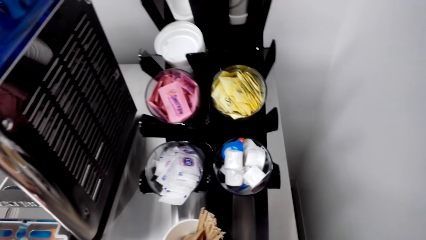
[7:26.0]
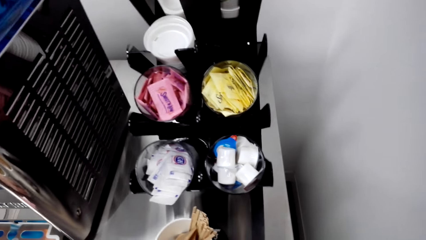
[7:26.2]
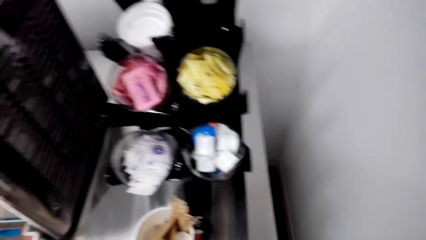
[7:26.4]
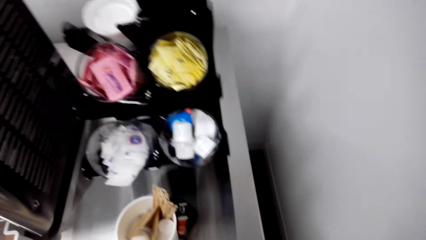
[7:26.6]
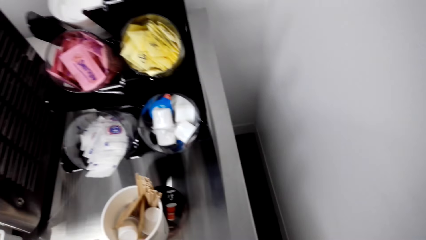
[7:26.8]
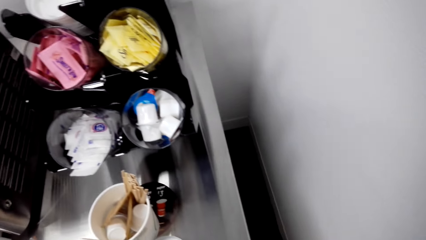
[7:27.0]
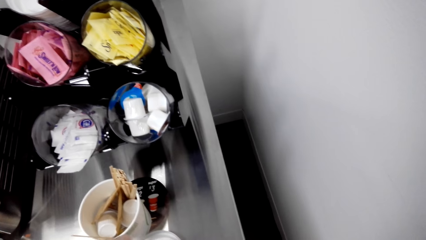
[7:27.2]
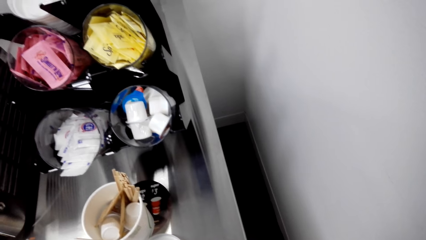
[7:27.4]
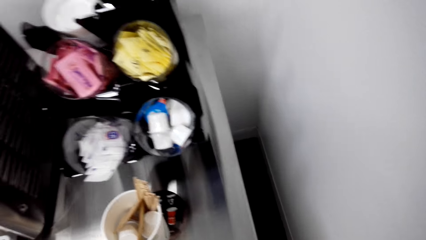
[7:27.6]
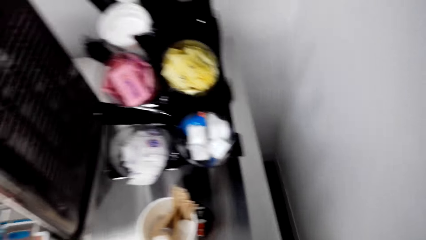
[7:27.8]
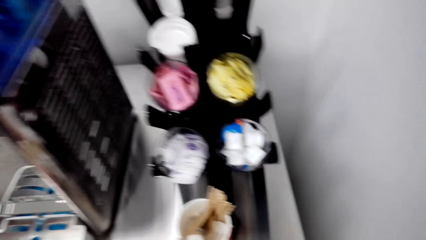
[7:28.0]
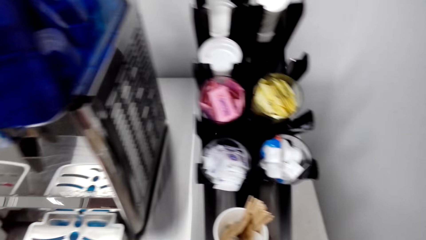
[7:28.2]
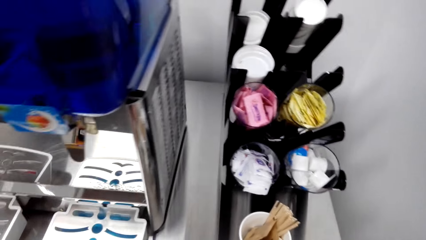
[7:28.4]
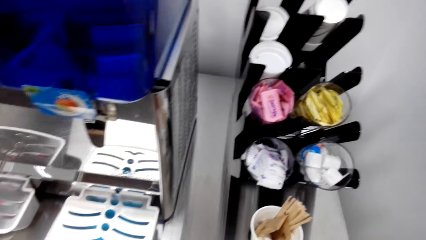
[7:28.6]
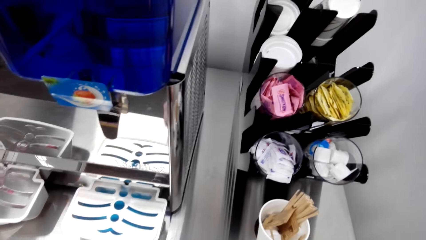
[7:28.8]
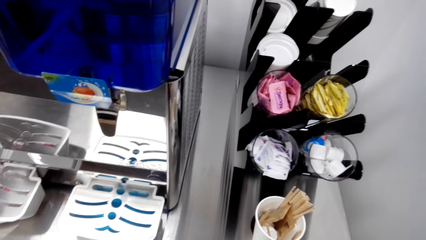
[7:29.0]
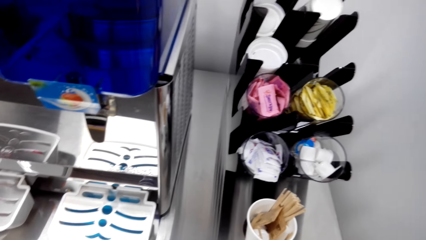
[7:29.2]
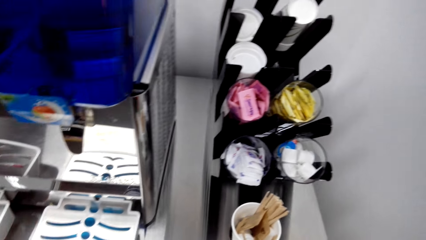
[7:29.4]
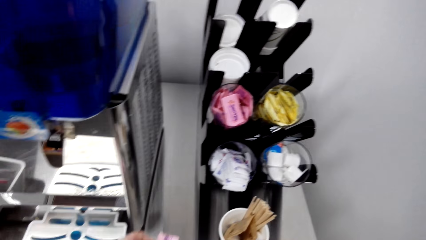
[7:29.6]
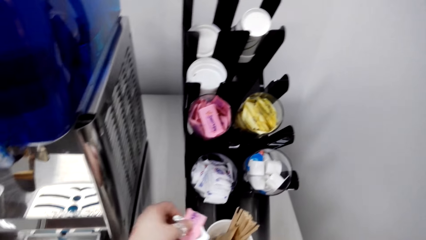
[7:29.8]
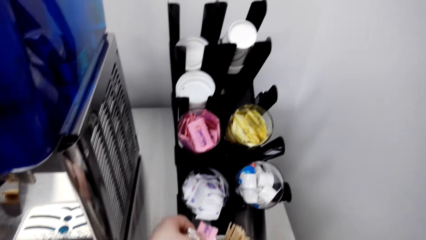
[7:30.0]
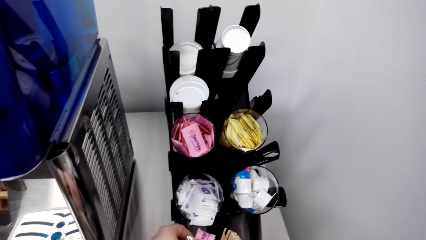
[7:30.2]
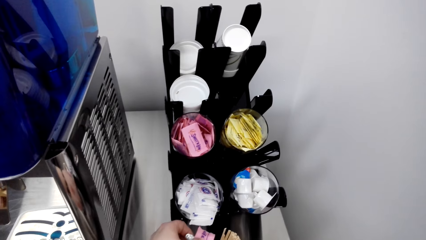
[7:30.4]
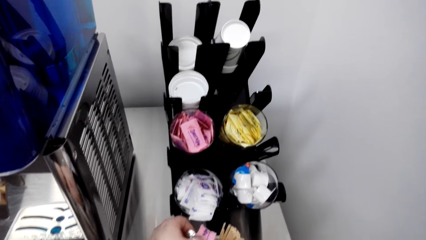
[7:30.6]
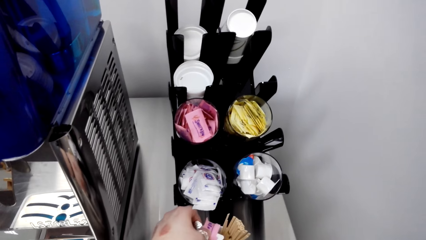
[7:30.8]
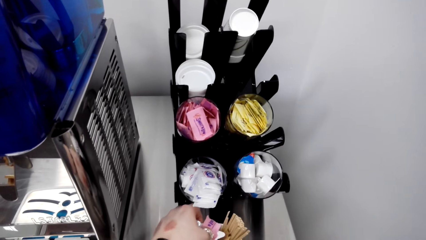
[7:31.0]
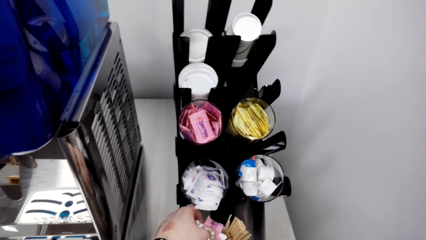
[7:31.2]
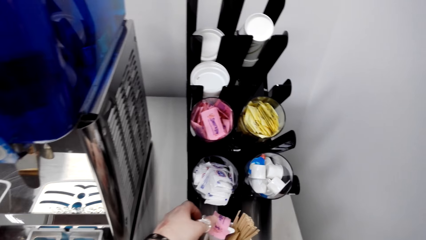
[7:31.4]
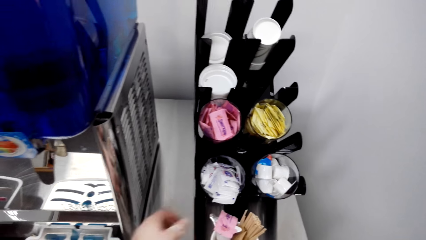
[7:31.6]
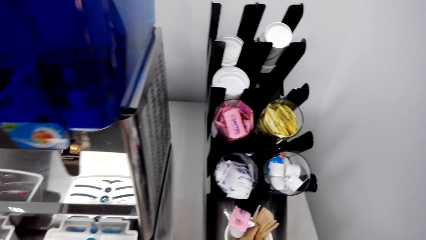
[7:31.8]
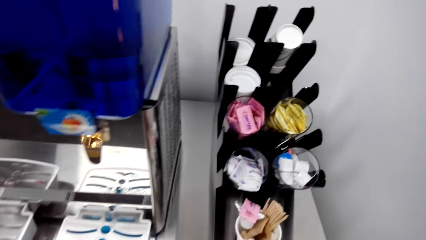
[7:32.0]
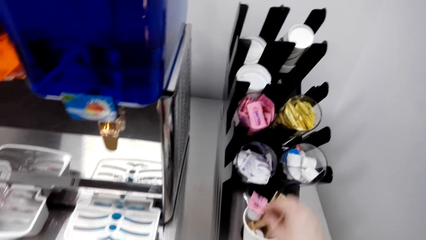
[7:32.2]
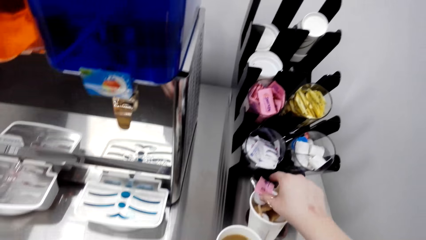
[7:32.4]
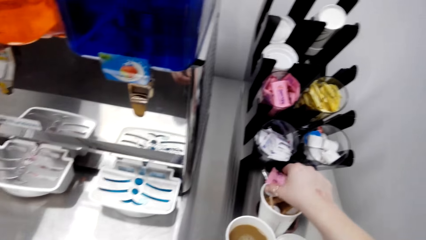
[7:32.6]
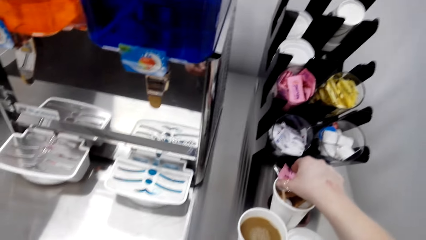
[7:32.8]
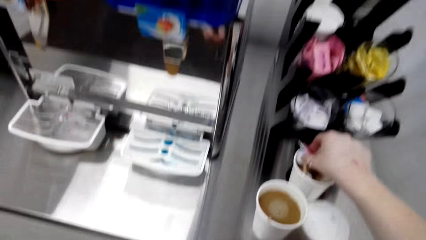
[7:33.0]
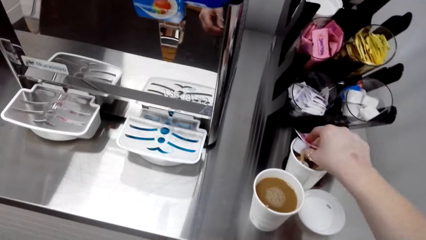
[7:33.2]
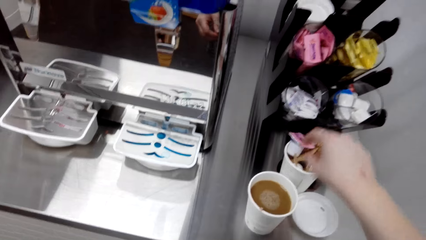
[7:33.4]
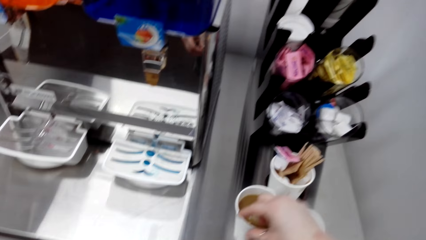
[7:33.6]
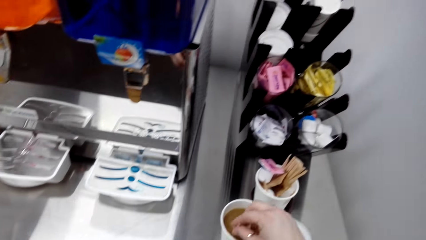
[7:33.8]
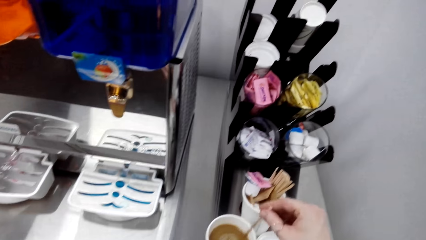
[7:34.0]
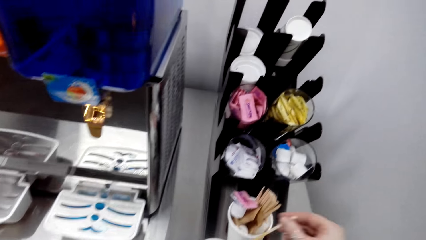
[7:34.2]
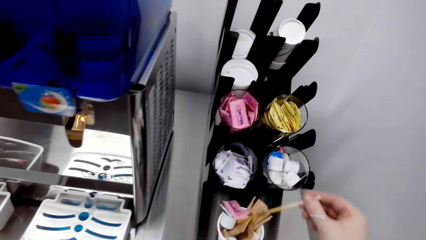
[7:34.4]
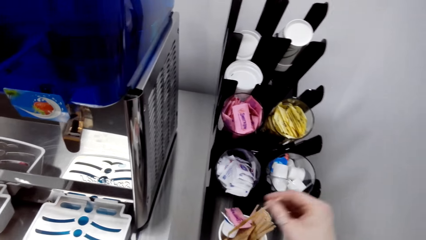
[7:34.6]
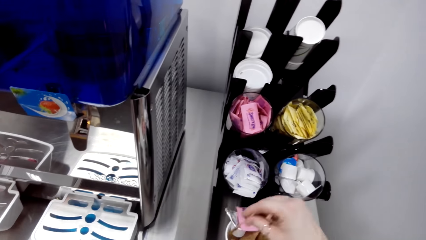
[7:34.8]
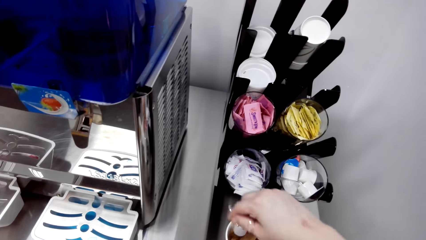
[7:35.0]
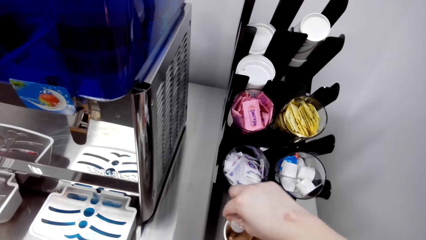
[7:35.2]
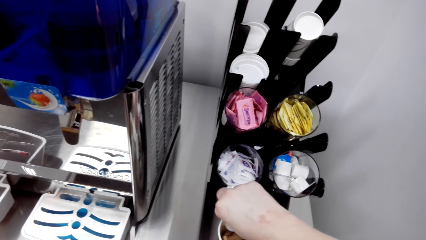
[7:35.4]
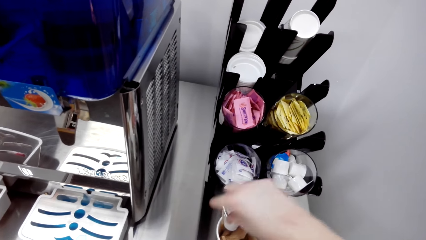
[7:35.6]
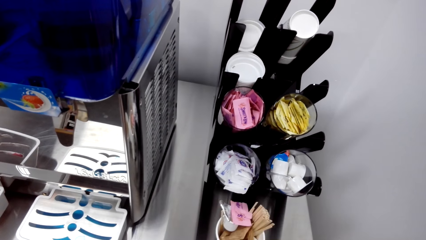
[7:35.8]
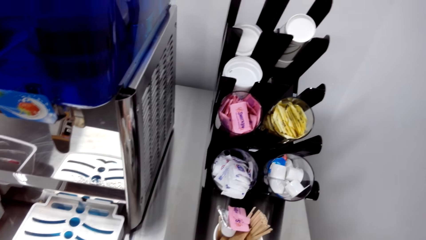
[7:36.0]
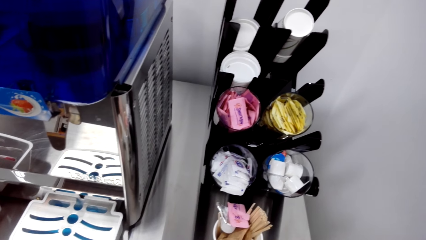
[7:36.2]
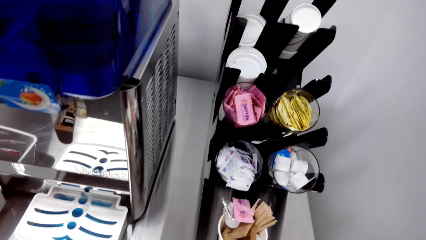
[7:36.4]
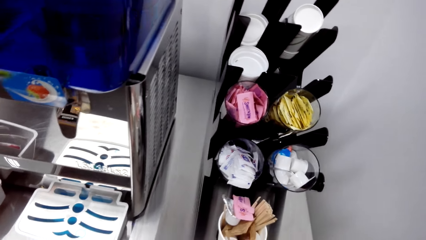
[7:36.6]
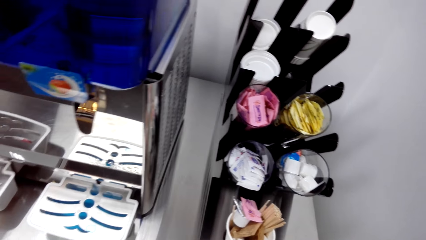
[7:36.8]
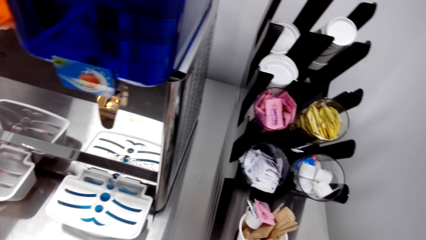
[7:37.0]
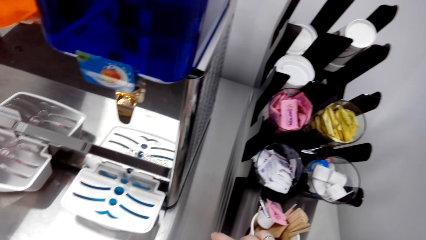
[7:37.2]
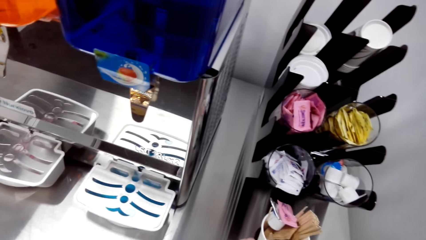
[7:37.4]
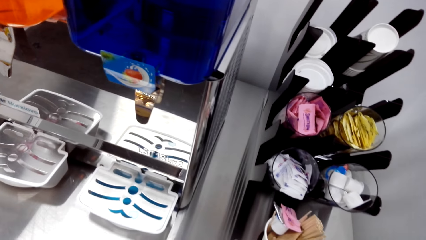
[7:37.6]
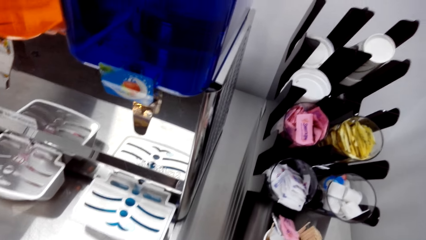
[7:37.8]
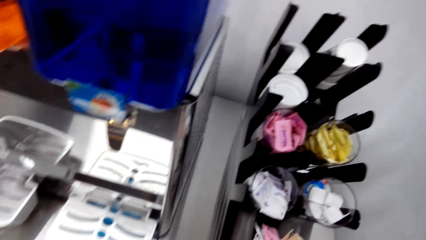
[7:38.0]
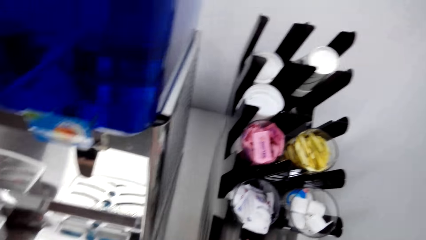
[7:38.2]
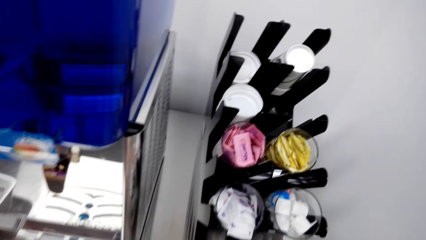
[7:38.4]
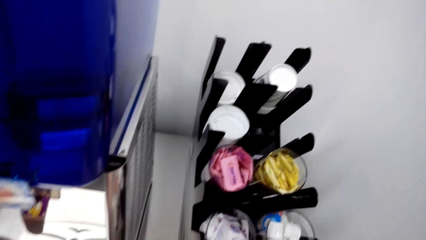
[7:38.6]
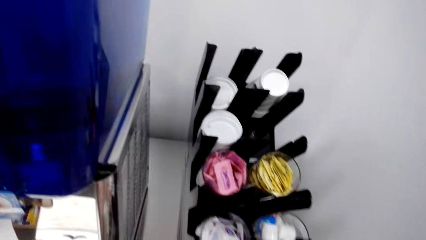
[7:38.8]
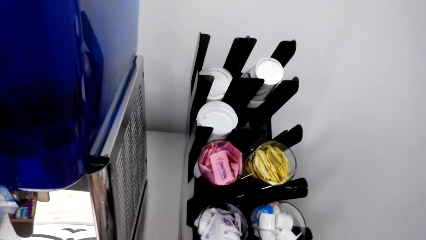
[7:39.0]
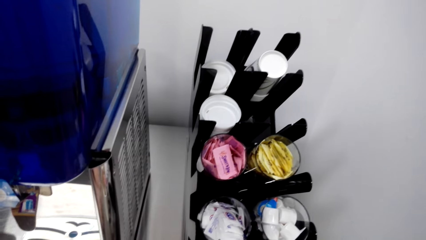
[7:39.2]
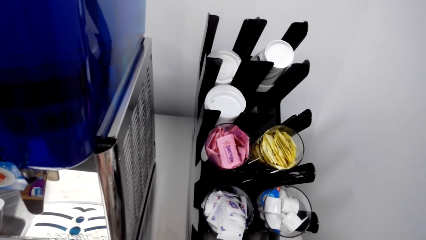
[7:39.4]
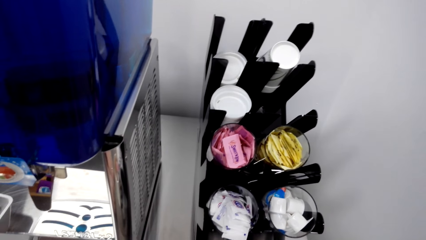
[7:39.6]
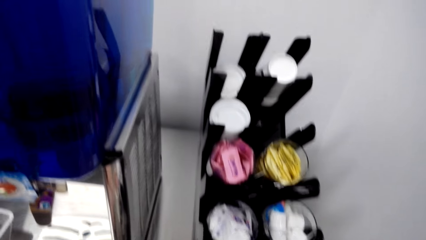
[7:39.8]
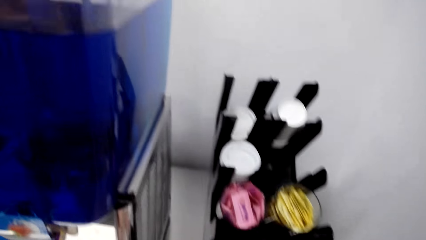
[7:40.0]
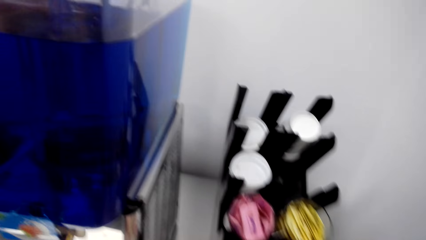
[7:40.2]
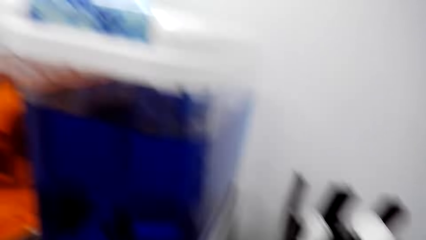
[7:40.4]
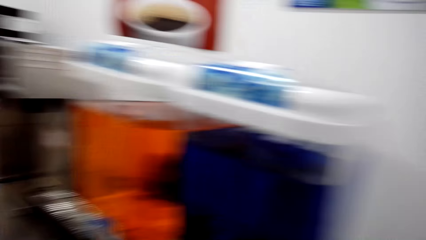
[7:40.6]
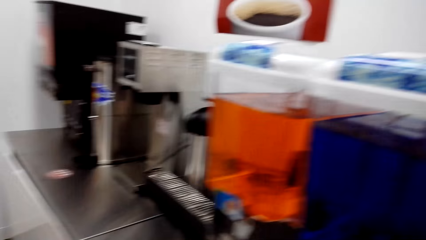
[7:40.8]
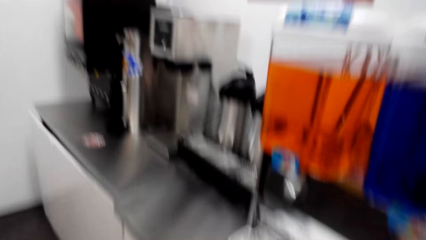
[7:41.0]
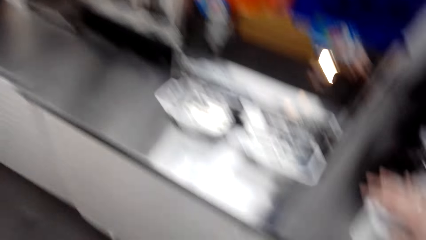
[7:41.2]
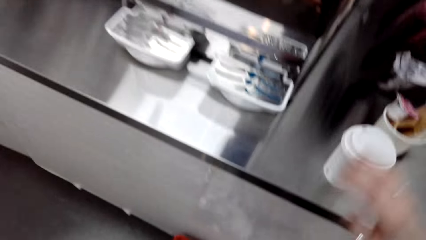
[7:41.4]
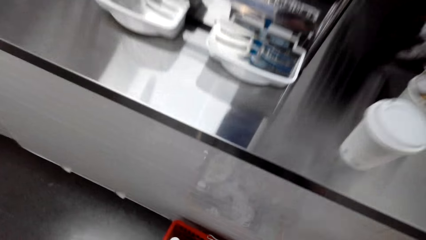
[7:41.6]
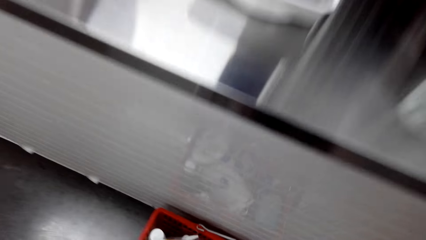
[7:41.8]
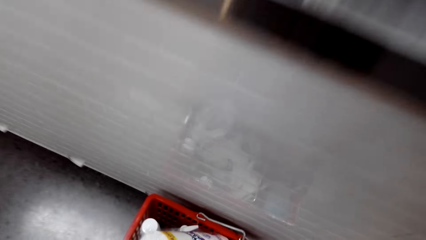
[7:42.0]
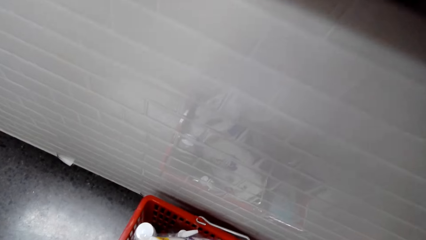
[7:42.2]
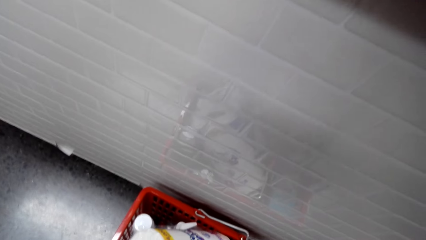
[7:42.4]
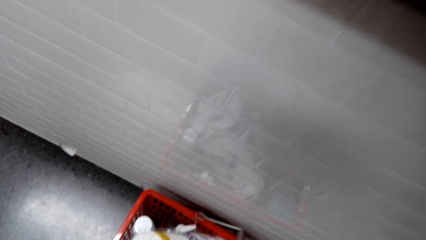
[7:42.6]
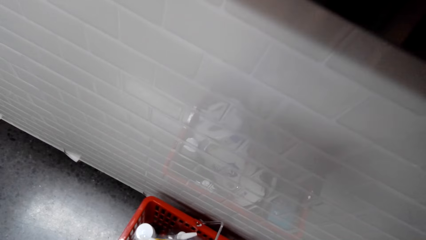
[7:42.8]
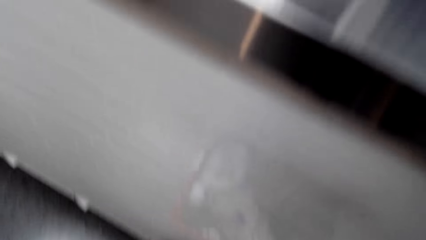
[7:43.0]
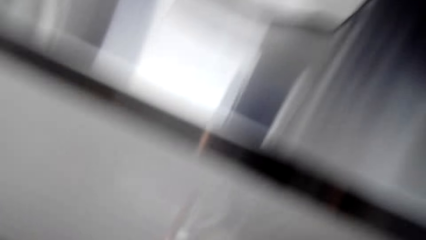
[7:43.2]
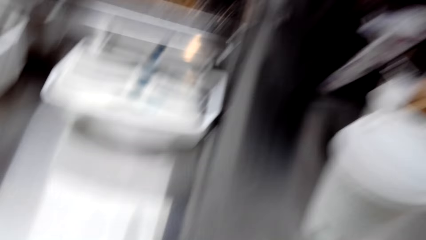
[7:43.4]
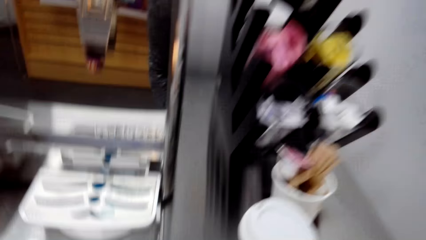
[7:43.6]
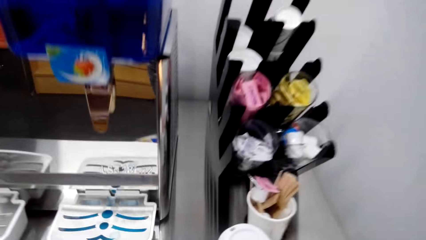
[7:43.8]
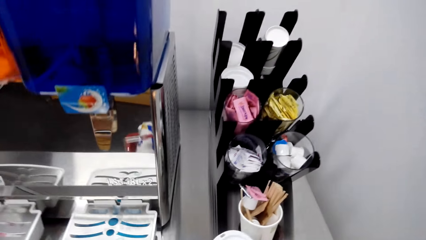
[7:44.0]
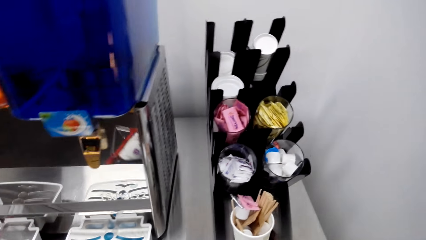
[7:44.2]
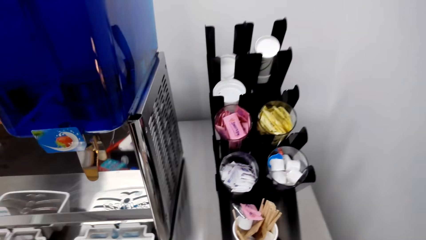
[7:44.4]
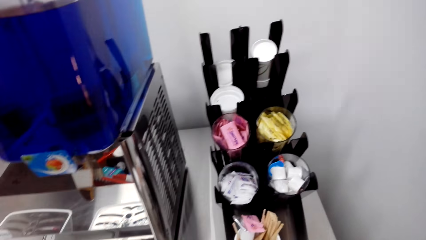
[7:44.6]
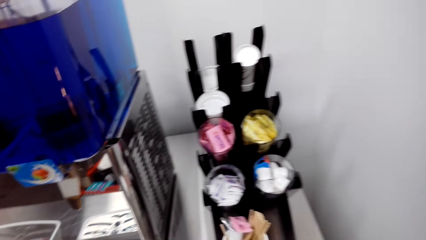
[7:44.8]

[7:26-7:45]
The camera wearer places the sachet paper on top of the empty cup. They remove the wooden stir stick from the coffee. They put the wooden stir stick inside the other cup. They stare around the shop. They pick the shopping basket.
